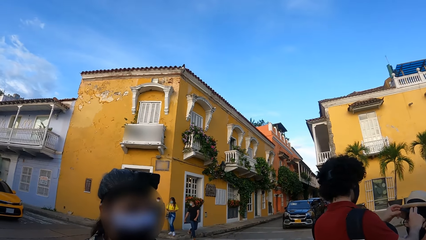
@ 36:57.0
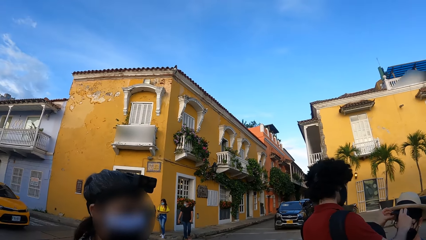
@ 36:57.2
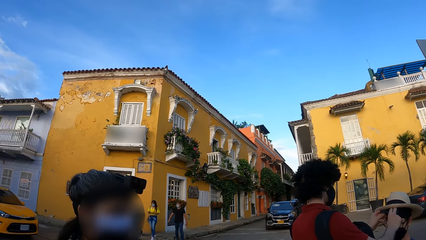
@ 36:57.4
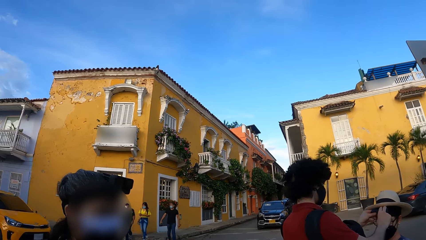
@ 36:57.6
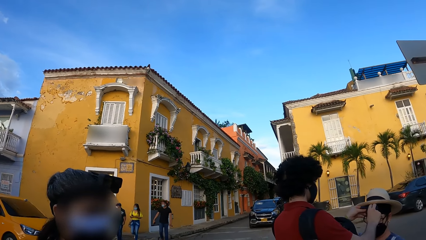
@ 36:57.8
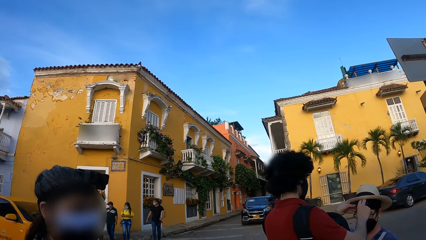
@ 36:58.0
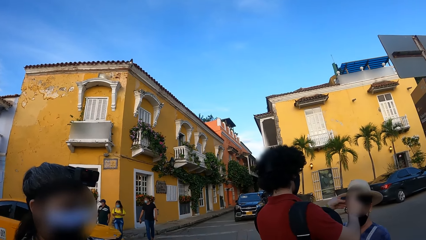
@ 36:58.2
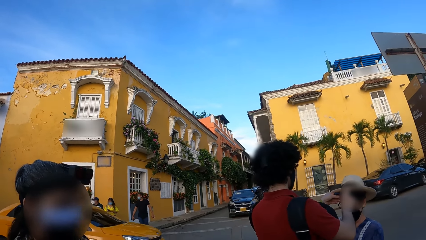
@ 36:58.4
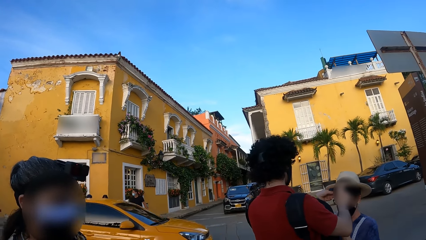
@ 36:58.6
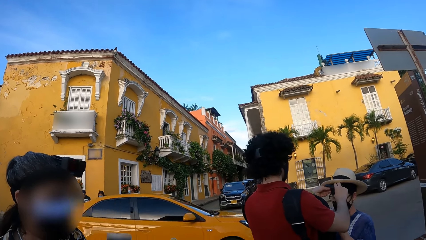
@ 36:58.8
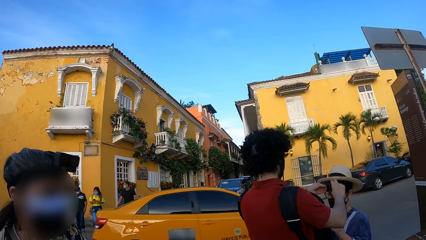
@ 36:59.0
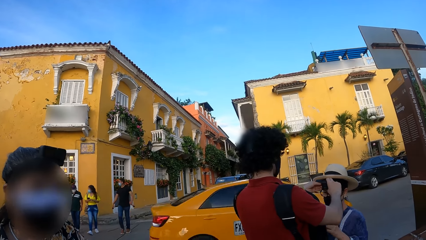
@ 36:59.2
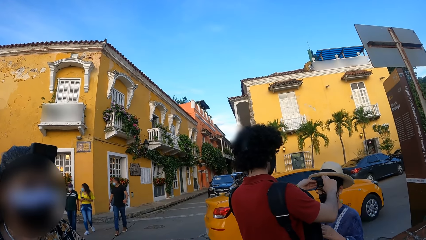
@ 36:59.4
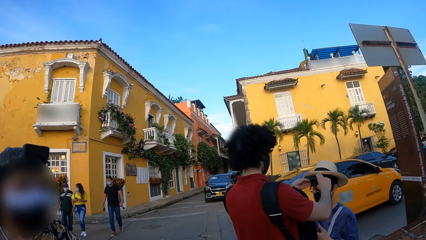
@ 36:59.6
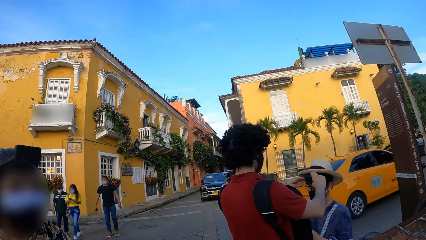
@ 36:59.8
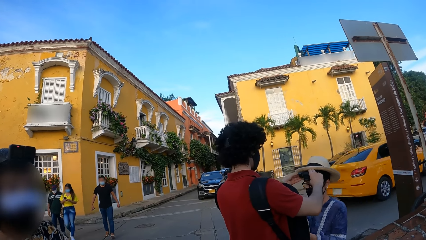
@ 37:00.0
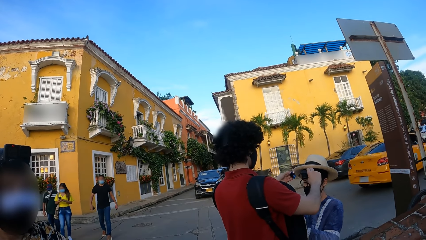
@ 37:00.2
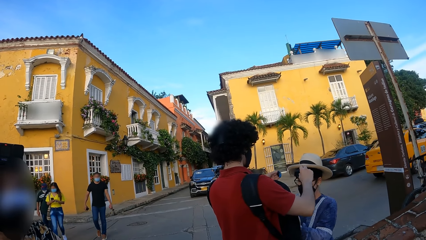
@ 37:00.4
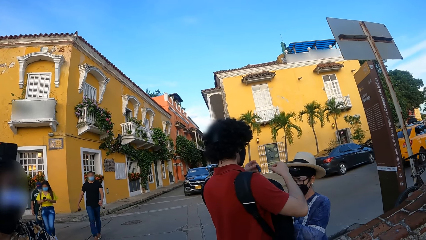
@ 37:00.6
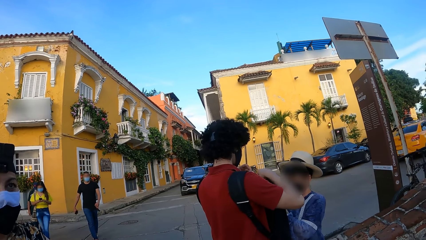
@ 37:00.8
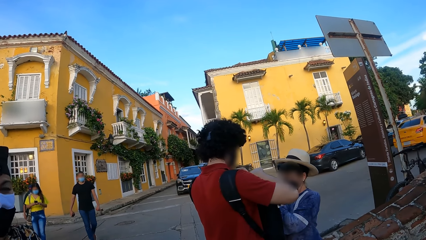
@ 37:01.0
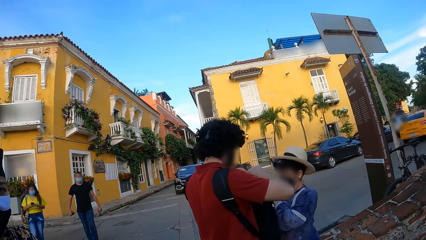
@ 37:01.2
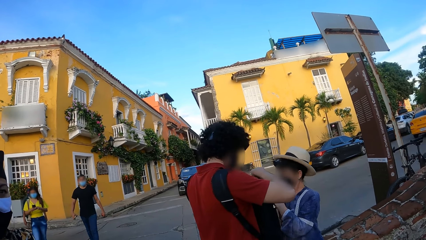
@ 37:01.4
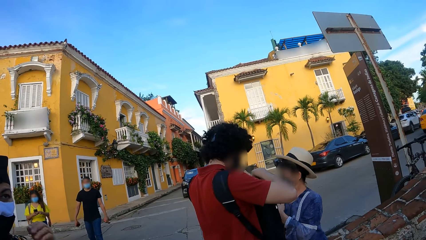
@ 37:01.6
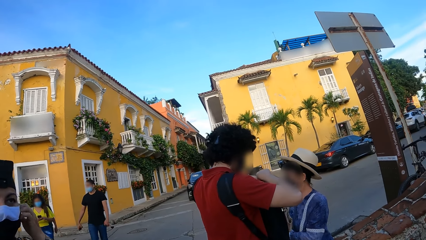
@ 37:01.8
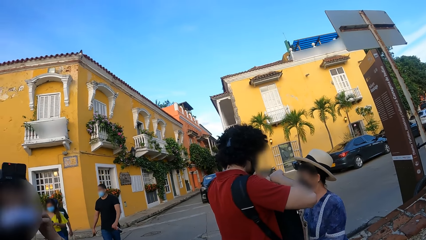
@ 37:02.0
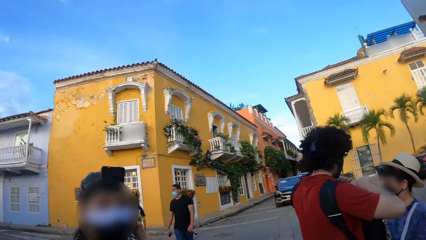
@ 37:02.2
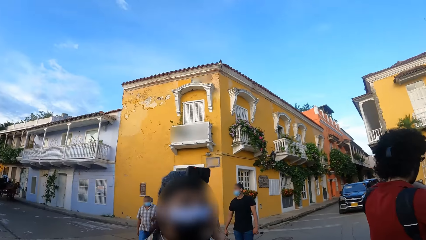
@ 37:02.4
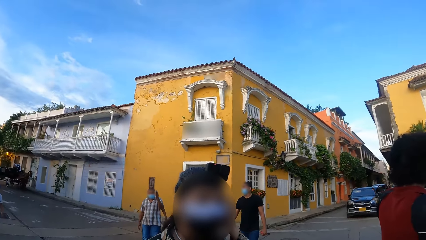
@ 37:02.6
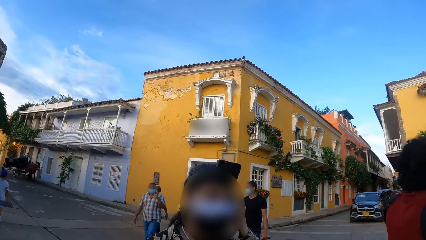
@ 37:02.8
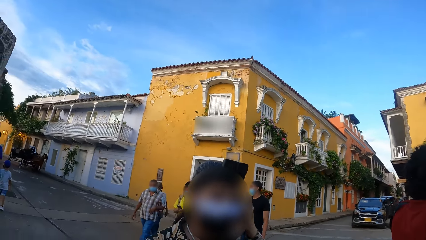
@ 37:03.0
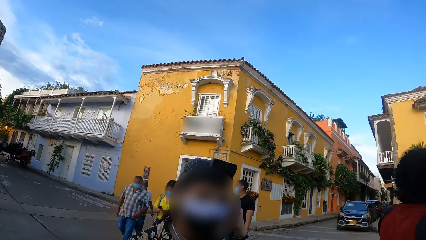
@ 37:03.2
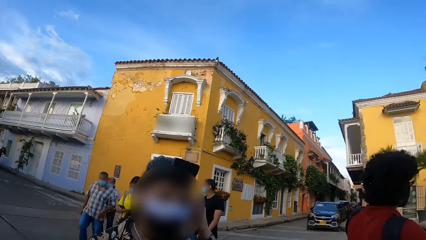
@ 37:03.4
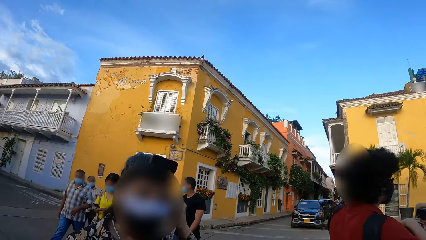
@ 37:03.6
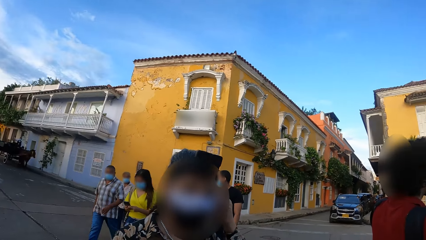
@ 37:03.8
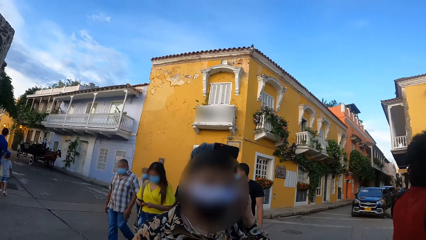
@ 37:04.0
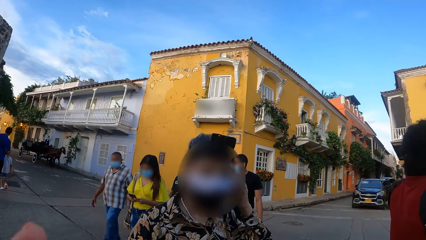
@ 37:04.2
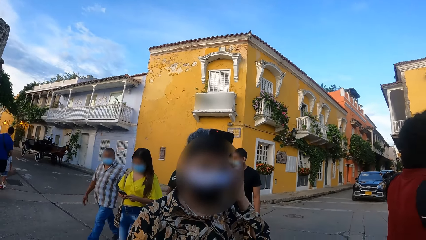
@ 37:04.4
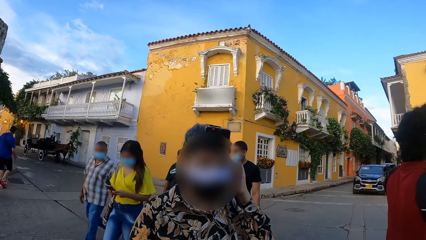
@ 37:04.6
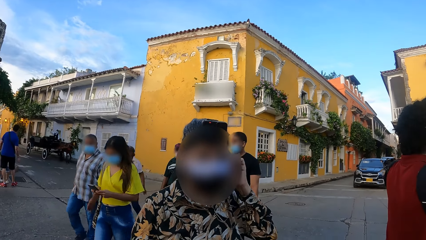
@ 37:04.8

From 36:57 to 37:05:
The camera wearer looks around. A man removes the battery from a woman's camera. The camera wearer looks around the road. The man puts the battery on the bag. The camera wearer looks around. They converse with a woman.

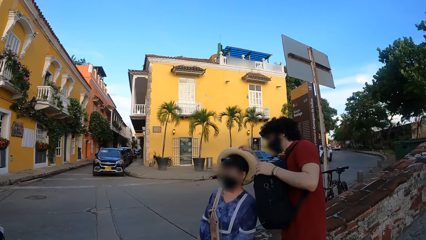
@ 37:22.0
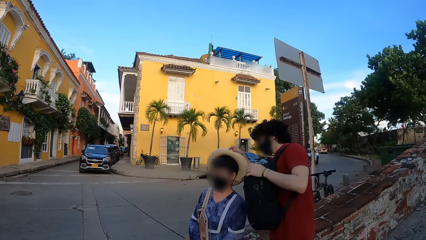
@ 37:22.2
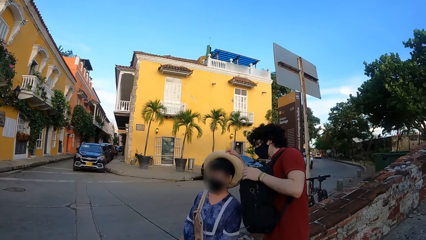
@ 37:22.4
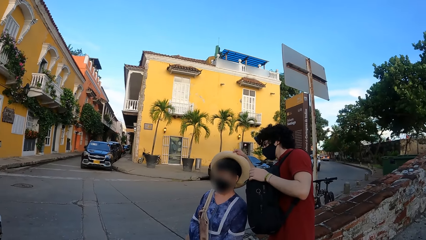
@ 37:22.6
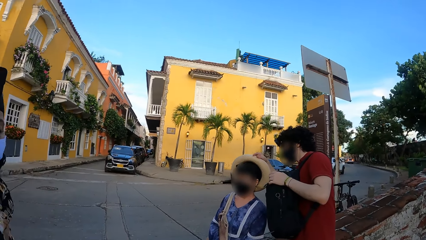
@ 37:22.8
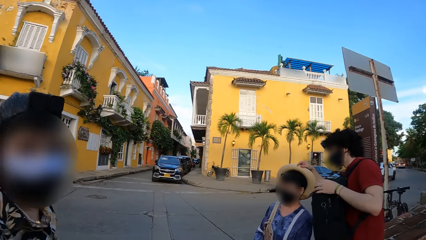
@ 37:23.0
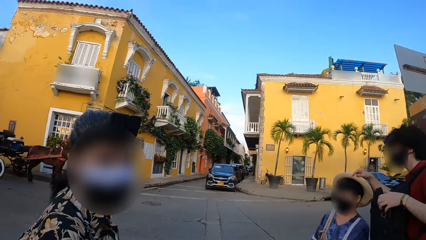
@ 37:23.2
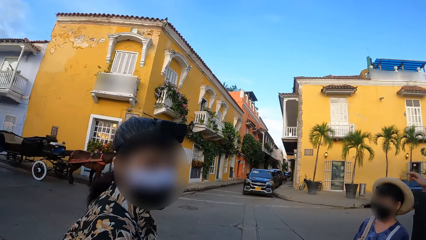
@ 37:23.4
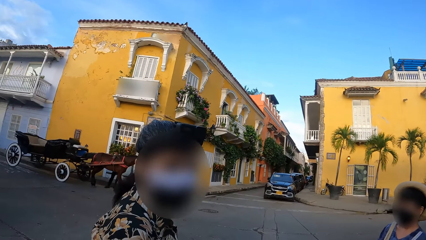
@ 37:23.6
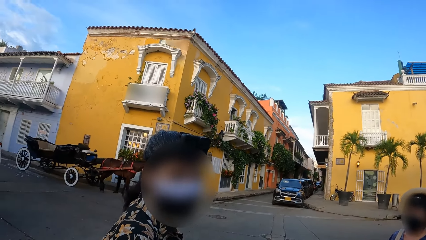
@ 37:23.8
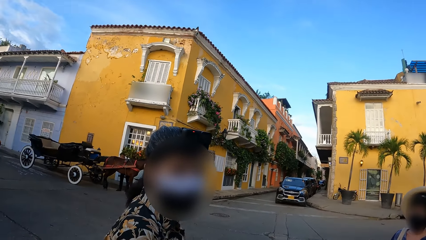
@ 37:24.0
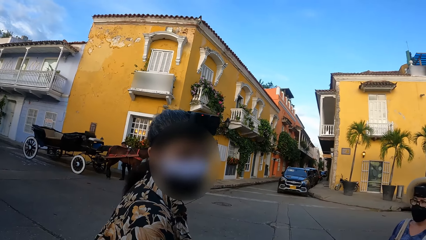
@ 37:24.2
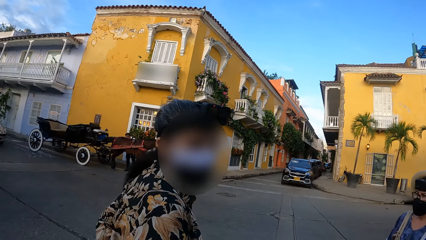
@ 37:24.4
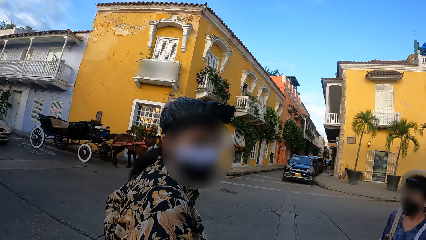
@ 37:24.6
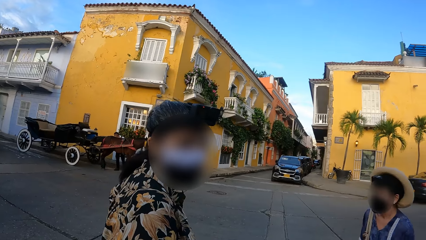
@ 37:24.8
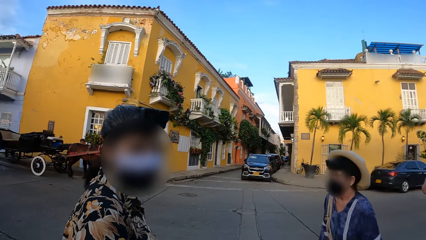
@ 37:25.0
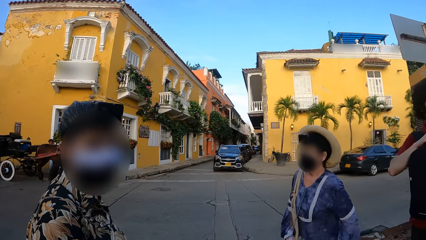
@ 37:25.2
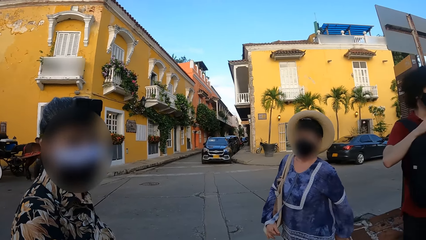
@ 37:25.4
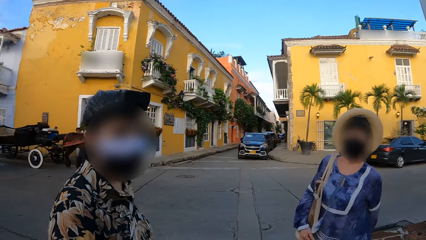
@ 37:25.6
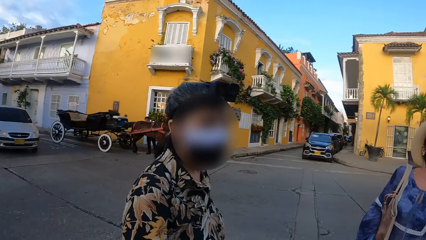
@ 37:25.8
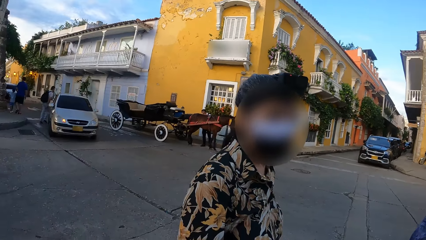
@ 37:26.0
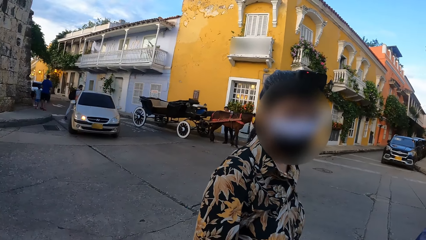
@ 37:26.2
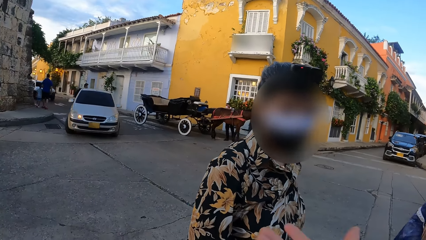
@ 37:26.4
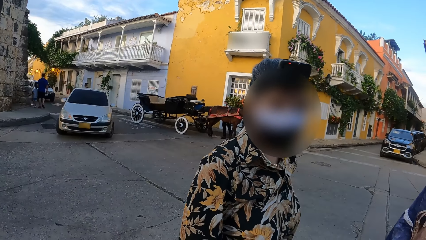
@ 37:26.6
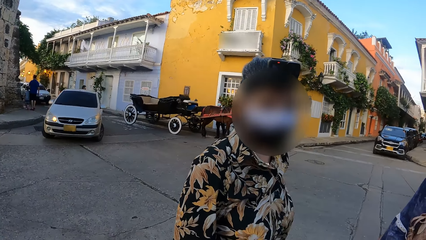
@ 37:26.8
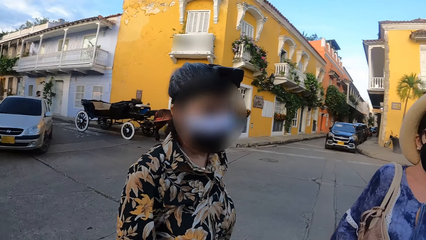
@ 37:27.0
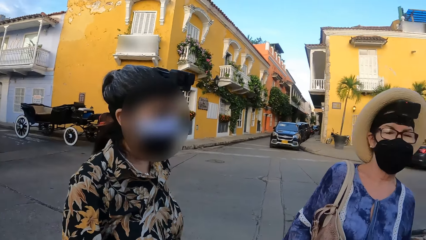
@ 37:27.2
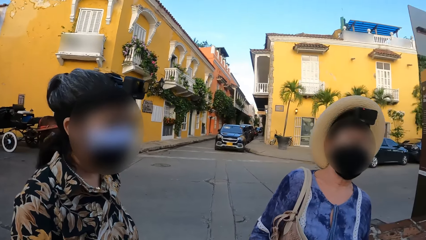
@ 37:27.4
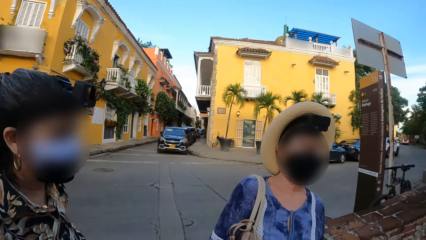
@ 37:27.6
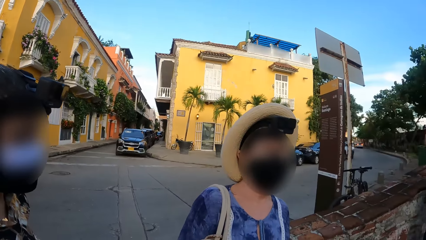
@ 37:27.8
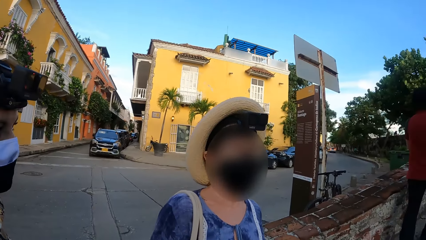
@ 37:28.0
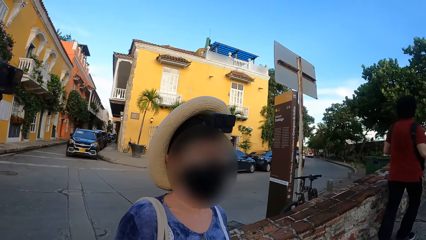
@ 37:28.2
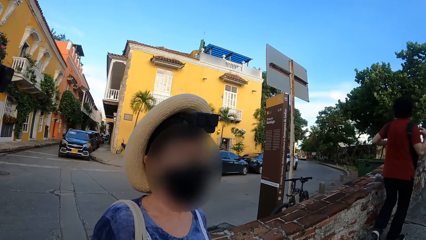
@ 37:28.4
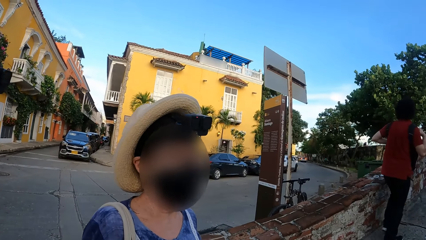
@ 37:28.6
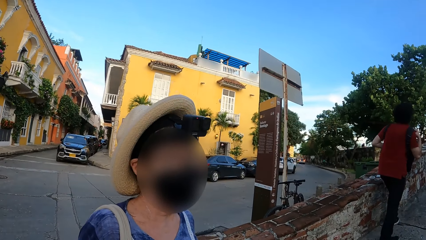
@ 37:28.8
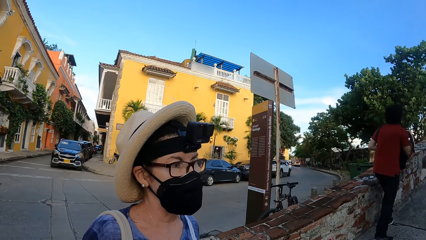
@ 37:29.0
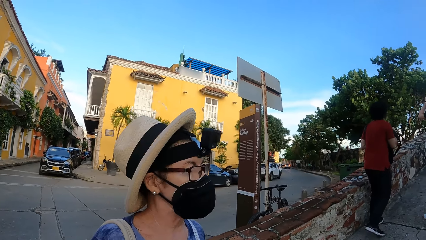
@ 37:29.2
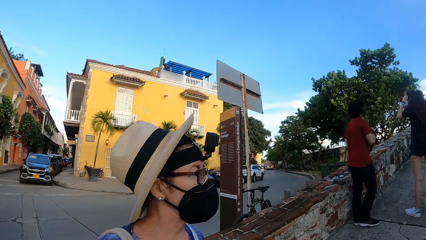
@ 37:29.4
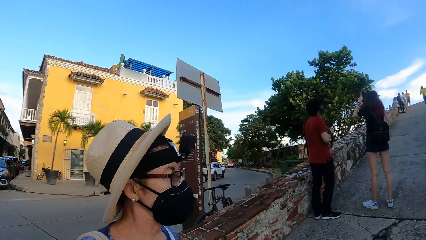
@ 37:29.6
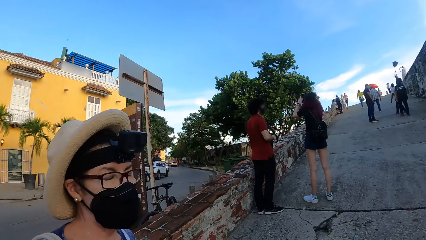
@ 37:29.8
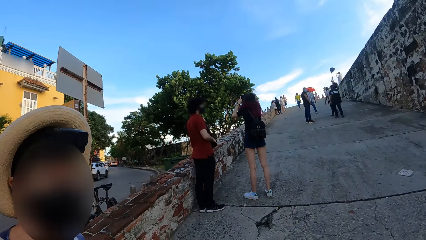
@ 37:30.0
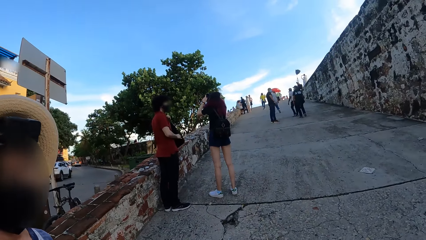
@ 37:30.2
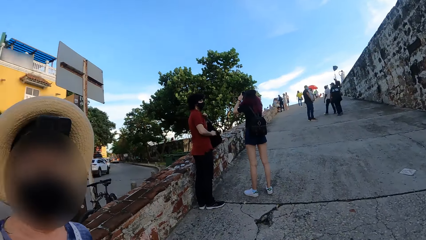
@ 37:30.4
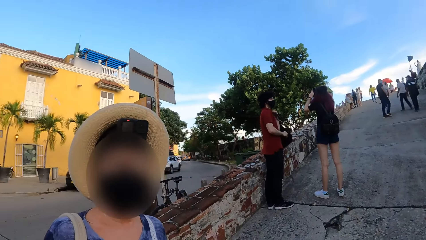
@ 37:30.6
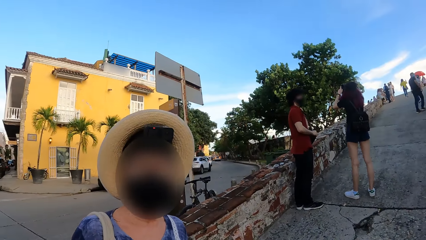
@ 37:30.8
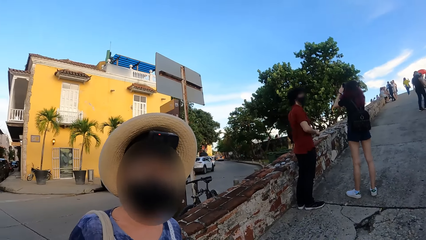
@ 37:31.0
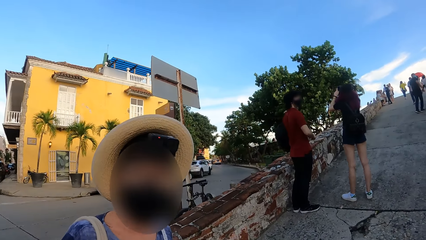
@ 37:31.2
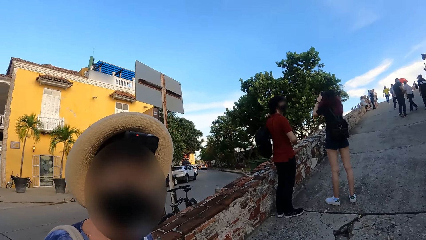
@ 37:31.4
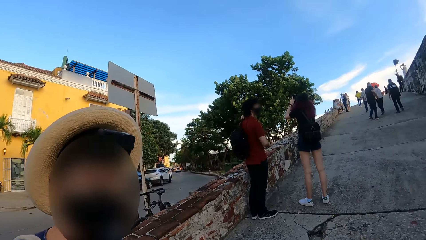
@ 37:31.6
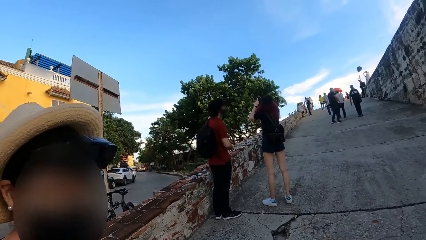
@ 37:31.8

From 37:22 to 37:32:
A woman converses with the camera wearer. Another woman makes a step. The camera wearer looks around. The other woman converses with the camera wearer.
